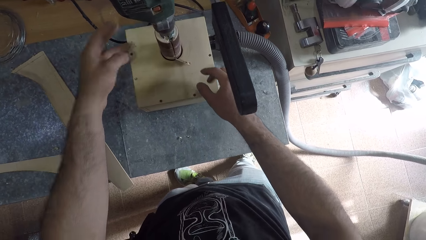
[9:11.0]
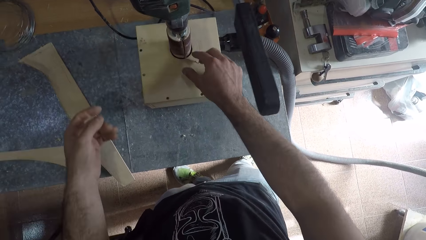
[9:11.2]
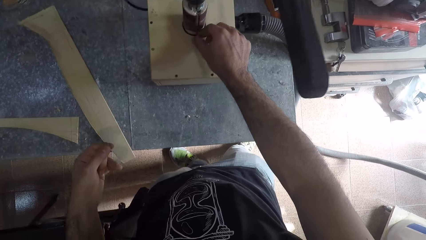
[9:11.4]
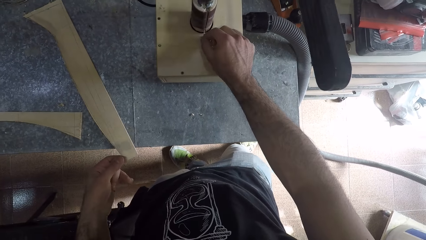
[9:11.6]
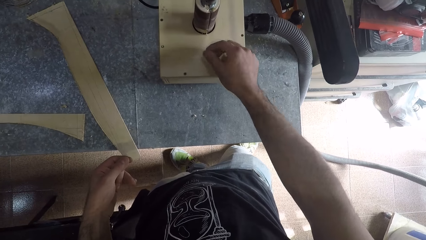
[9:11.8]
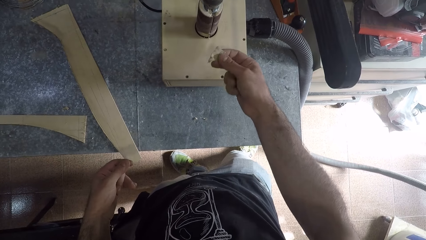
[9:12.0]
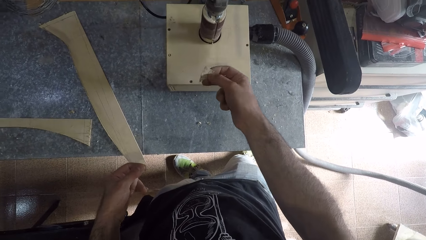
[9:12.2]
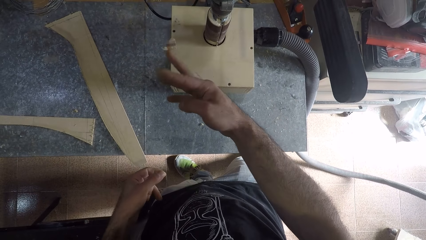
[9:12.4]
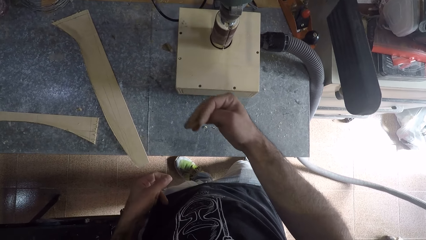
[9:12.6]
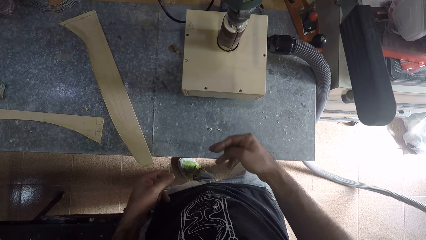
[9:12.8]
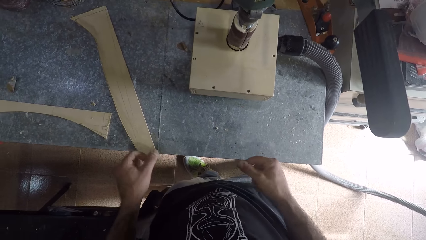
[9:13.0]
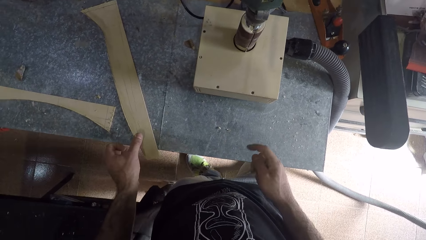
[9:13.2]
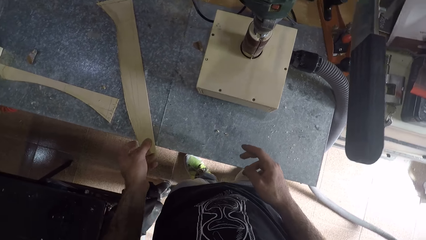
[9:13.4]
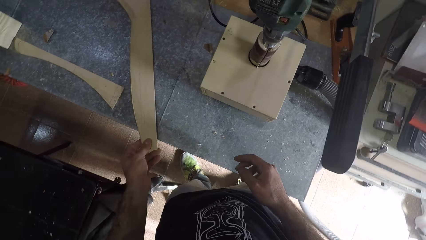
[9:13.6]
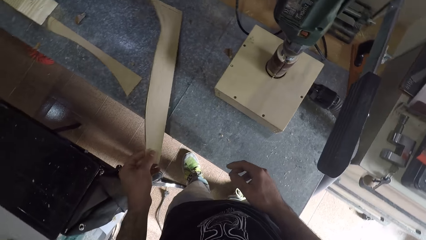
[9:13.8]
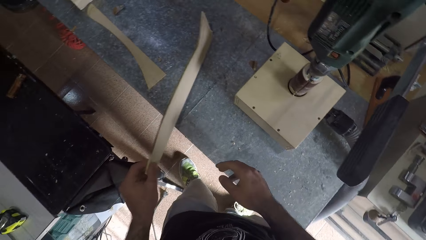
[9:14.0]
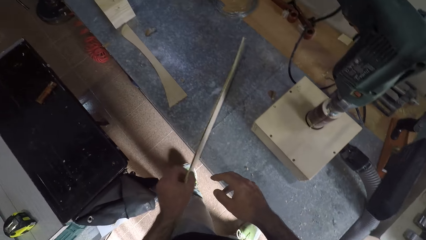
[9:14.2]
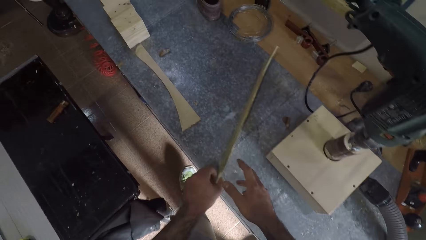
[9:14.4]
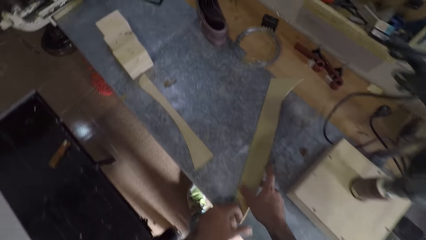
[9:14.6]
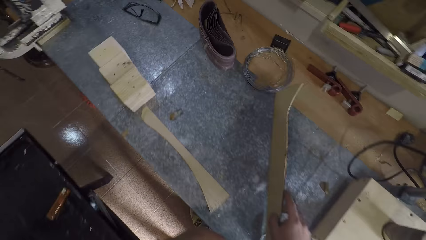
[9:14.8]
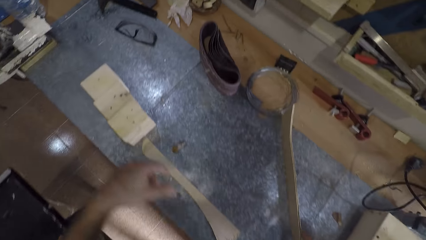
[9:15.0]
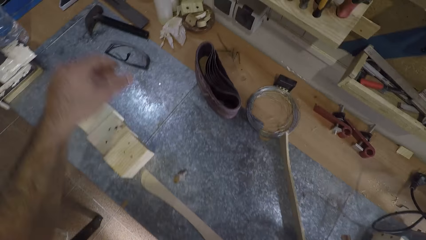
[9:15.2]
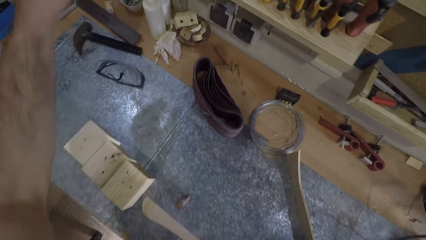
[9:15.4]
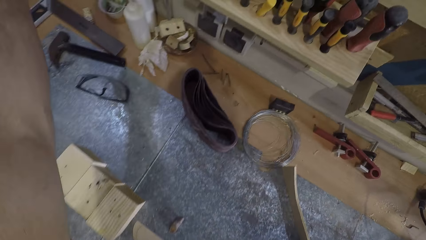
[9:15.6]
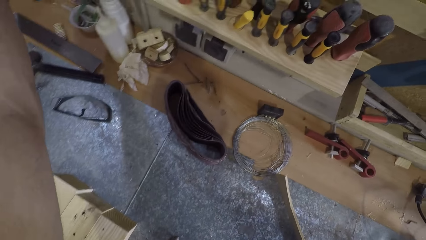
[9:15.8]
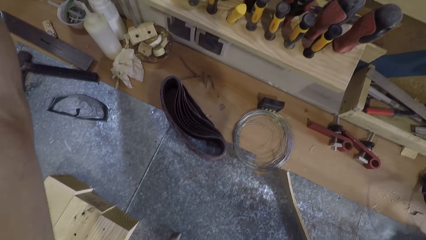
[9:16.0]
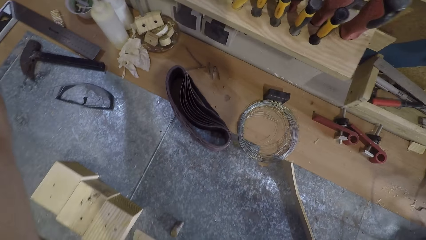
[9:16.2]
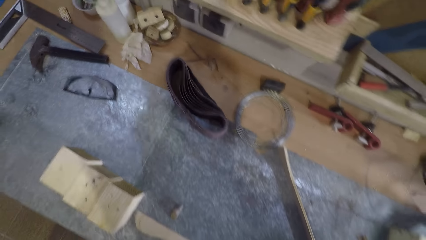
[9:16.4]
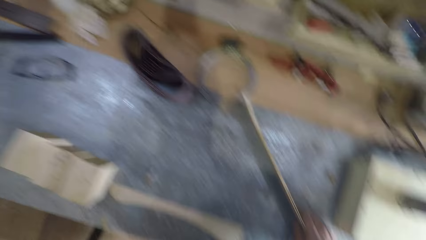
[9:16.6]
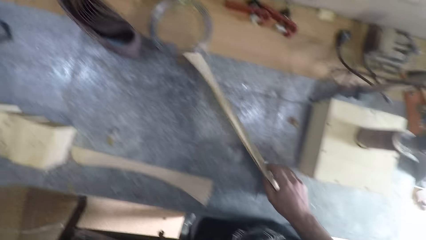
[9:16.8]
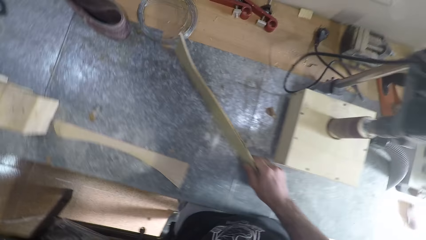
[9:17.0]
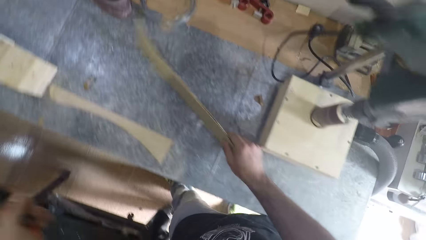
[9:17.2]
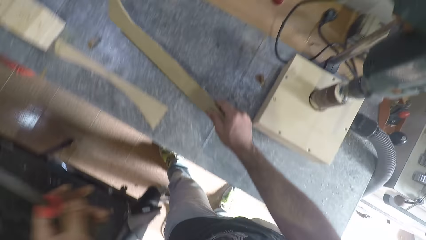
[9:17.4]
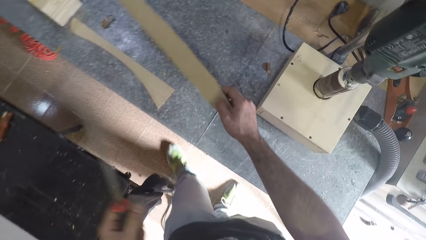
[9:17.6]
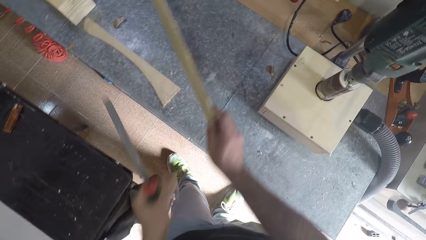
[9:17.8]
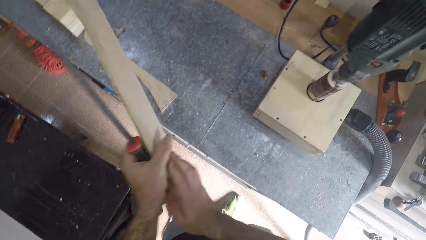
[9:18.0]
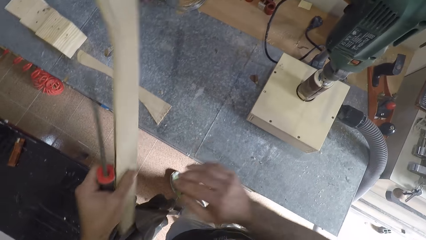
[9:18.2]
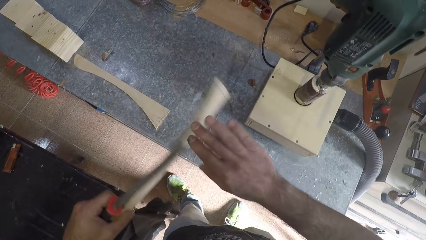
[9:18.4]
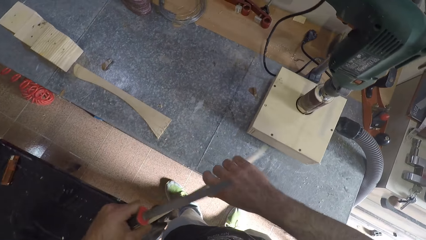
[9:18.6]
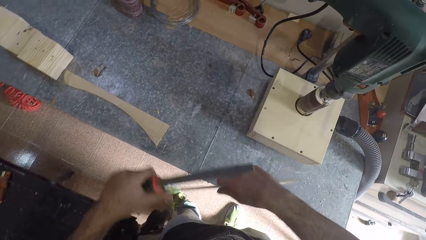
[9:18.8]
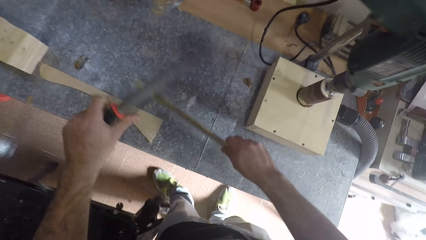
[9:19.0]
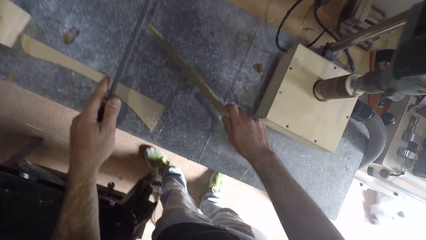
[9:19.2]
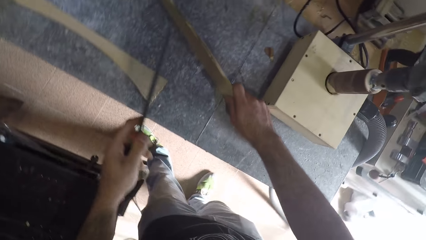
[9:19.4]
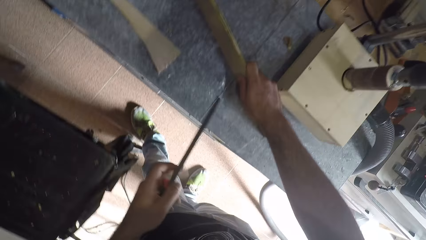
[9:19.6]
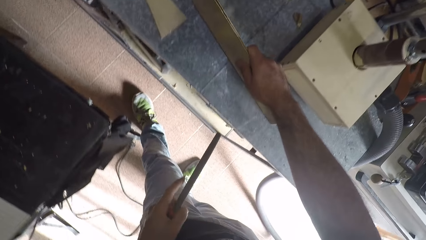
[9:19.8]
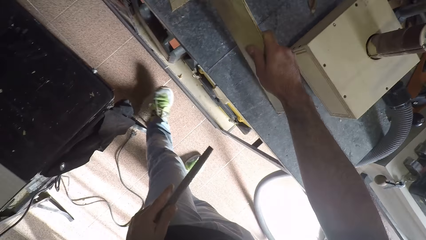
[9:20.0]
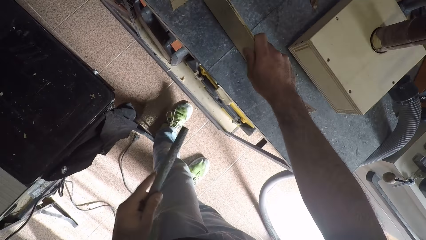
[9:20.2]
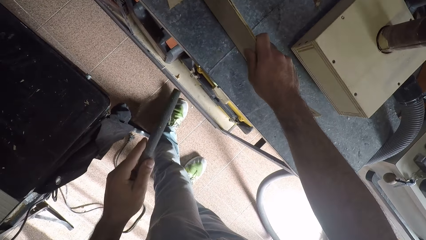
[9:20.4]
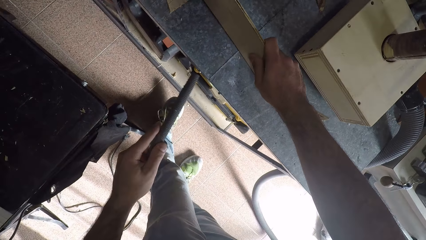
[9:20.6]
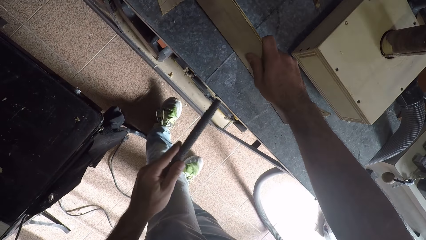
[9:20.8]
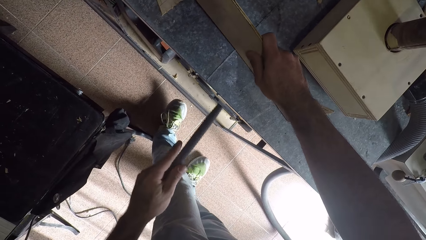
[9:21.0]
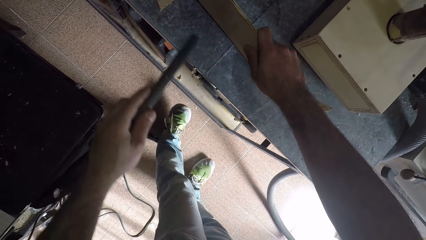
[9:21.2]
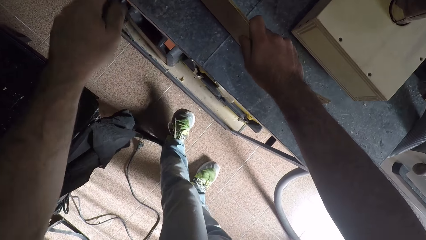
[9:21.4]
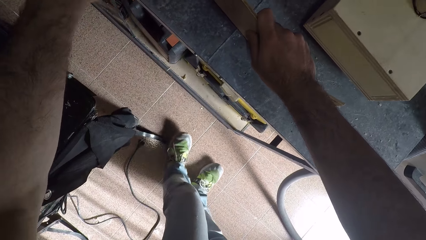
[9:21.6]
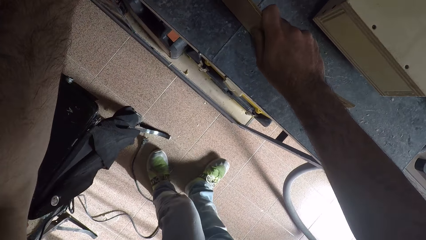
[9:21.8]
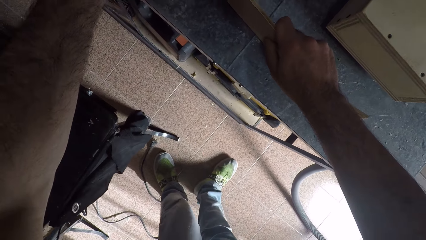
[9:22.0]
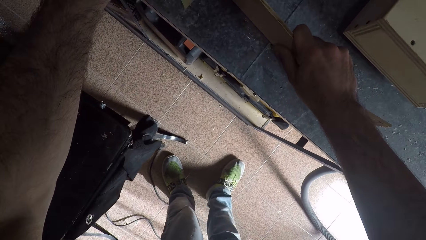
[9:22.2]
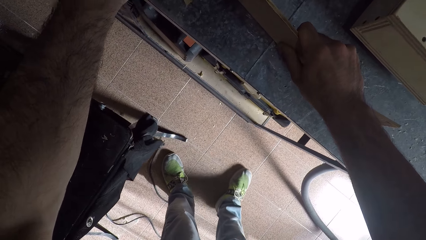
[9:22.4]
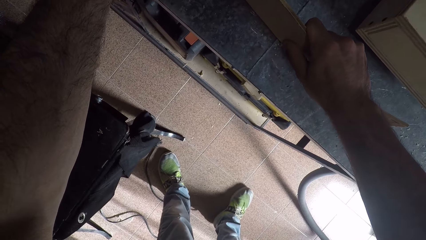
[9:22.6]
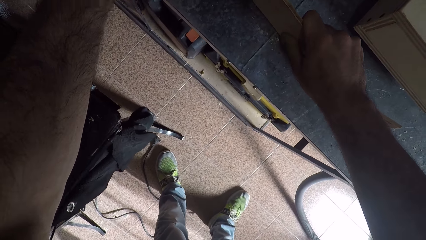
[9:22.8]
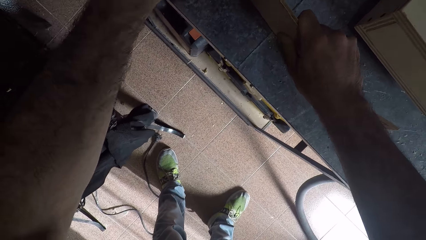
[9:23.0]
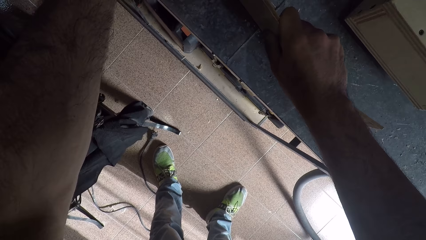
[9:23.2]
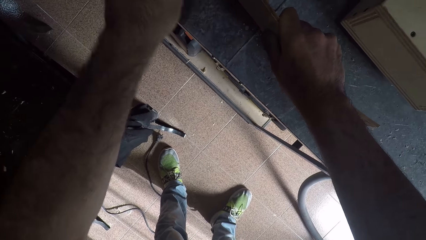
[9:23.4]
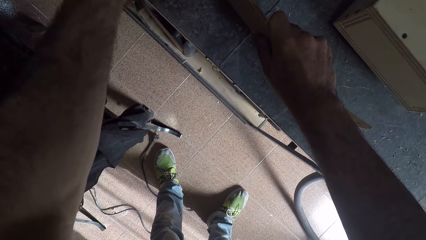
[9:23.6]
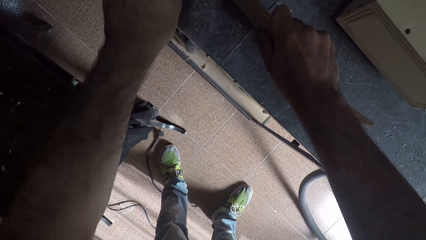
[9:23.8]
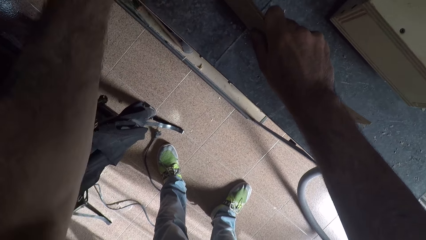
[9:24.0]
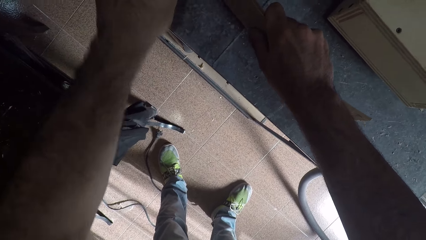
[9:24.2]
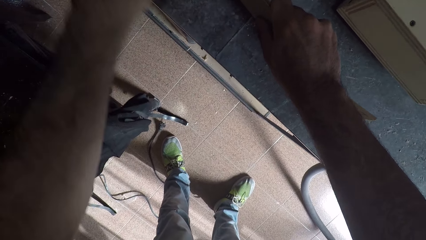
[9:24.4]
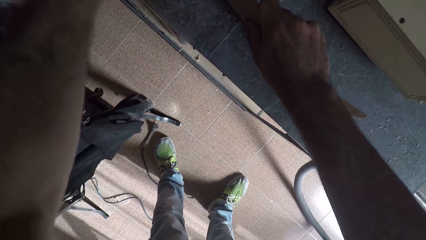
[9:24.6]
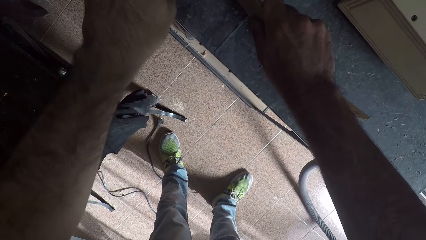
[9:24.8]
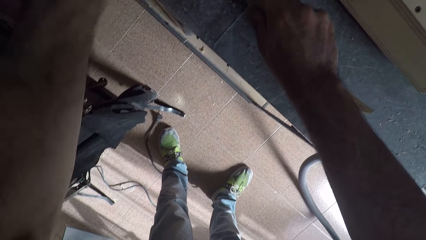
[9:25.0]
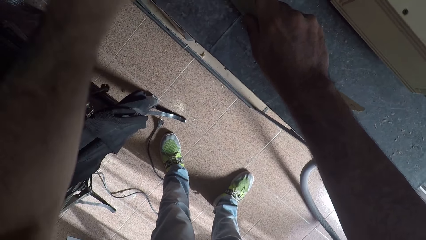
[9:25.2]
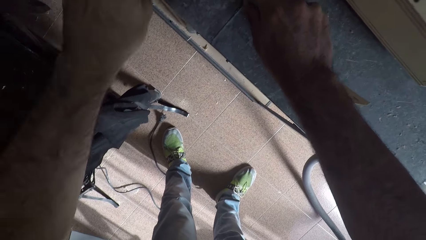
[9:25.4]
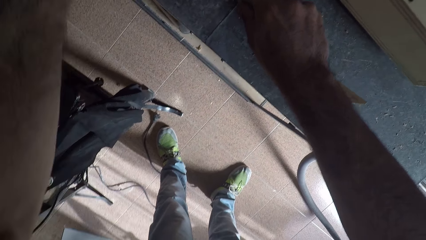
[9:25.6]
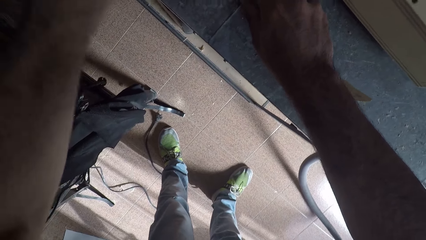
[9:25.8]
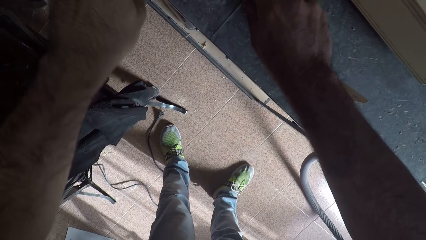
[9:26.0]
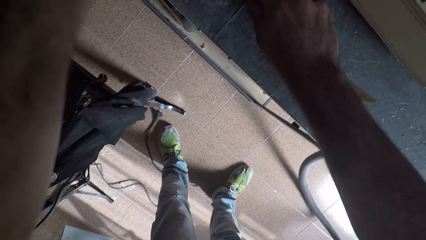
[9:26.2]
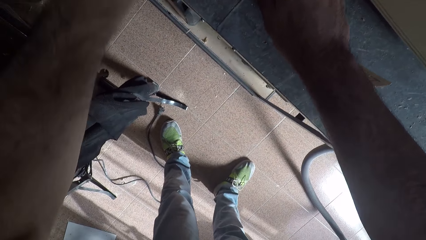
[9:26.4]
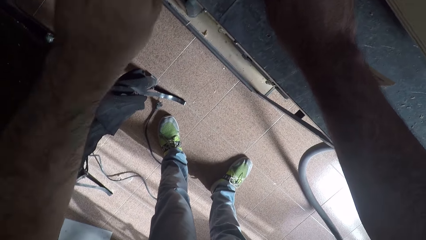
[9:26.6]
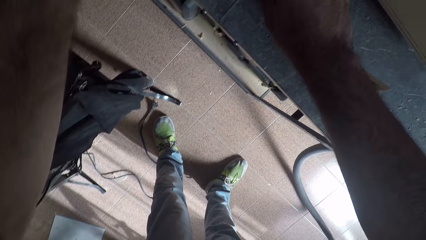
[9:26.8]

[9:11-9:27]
The camera wearer removes dirt from the filing machine with his right hand. He drops the dirt on the table. He stands on the floor. He picks up the wood on the table with his left hand. He passes the wood to his right hand. He takes a wood rasp file. He holds the file in his left hand. He takes the soft board into his left hand. He turns the piece of wood with both hands. He takes the soft board into his right hand. He places the piece of wood straight on the table with his right hand. He shapes the soft board. He moves his left hand over the piece of wood.
